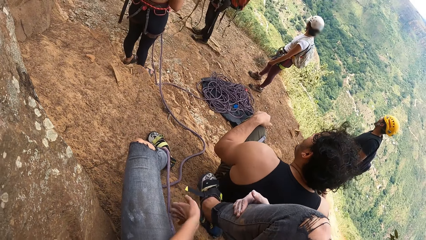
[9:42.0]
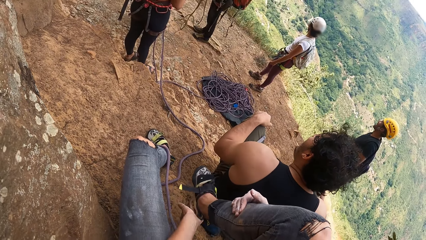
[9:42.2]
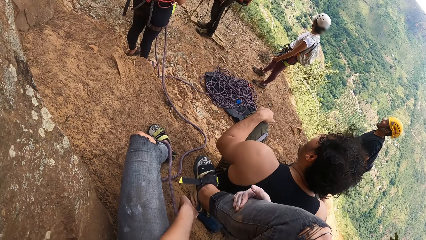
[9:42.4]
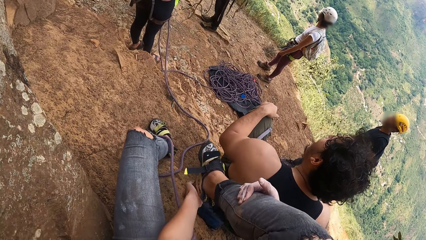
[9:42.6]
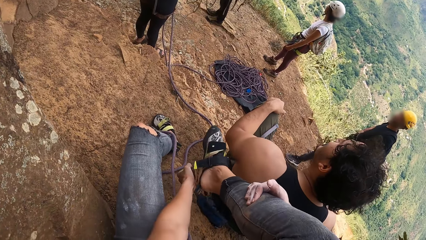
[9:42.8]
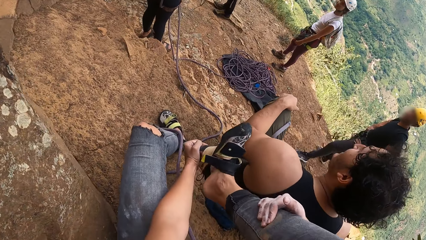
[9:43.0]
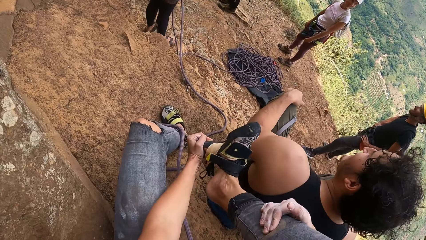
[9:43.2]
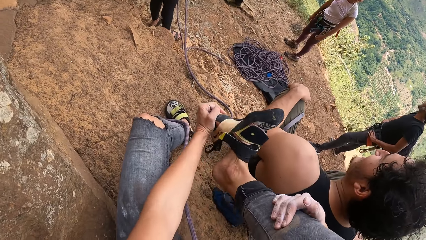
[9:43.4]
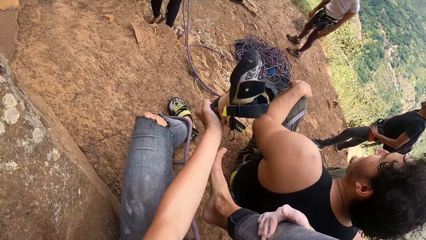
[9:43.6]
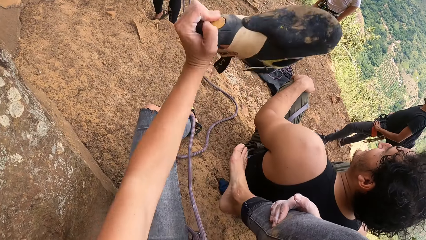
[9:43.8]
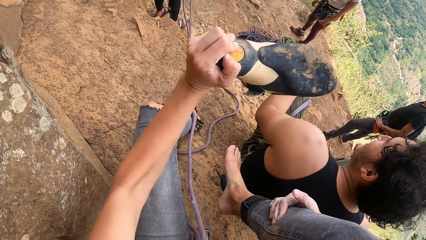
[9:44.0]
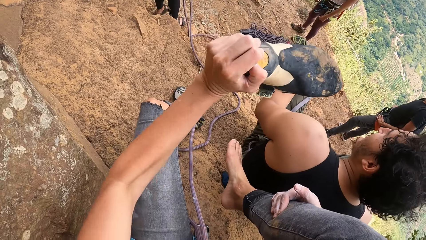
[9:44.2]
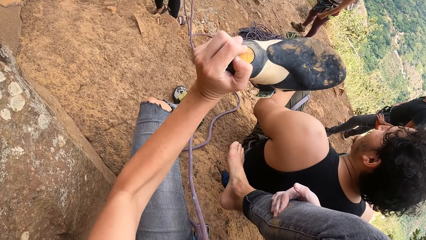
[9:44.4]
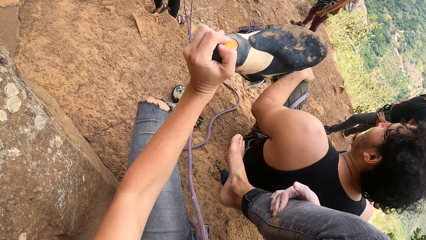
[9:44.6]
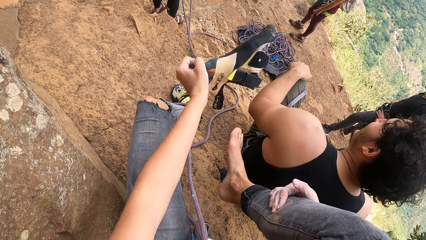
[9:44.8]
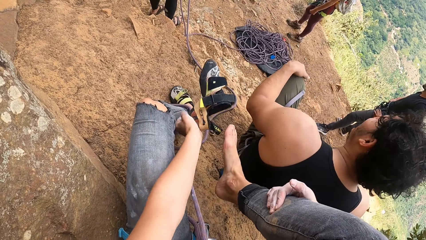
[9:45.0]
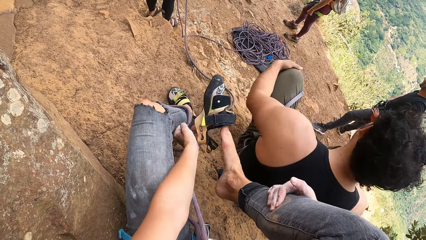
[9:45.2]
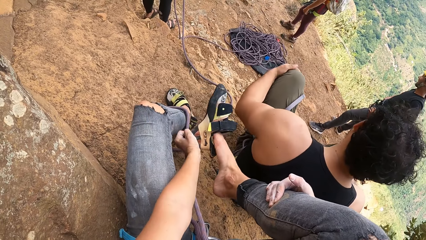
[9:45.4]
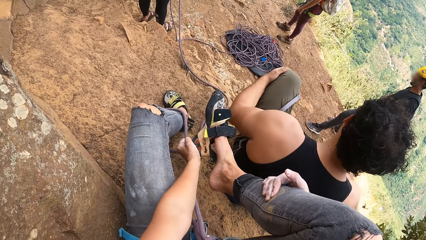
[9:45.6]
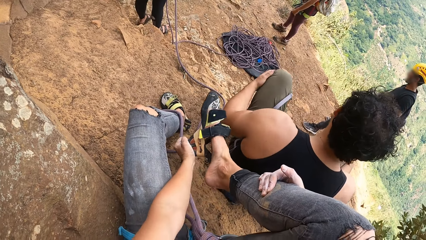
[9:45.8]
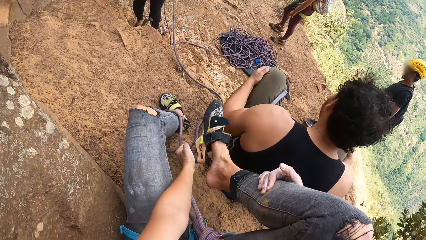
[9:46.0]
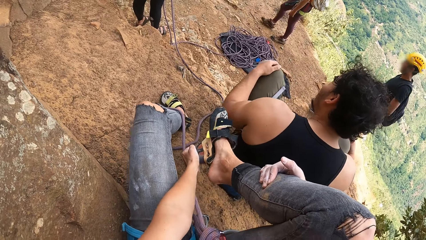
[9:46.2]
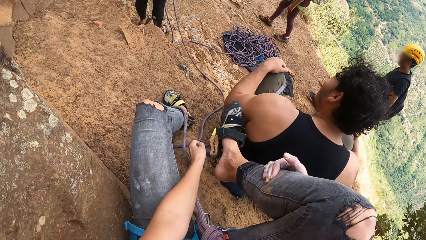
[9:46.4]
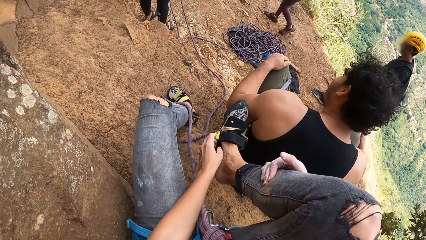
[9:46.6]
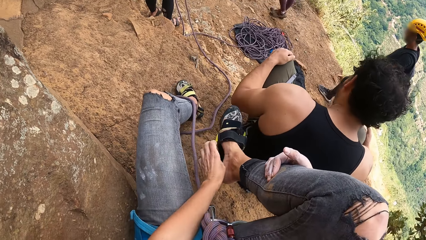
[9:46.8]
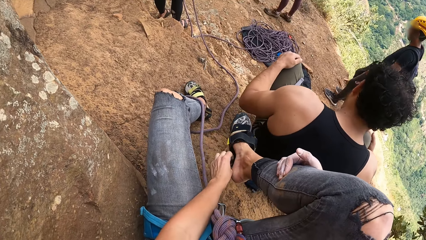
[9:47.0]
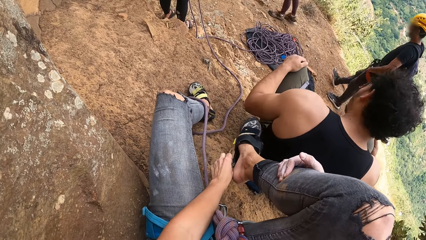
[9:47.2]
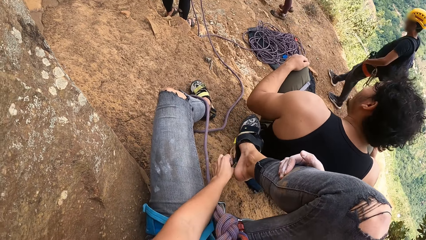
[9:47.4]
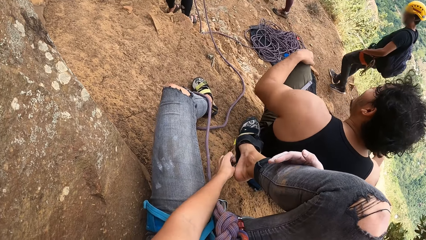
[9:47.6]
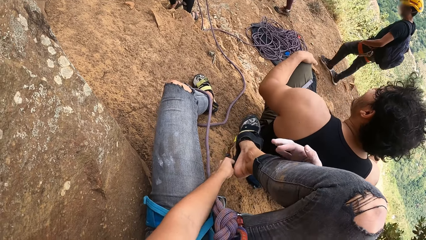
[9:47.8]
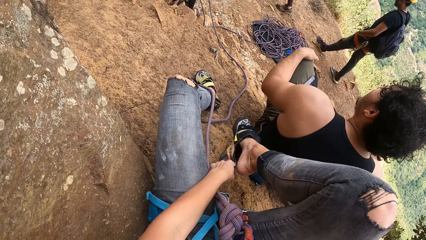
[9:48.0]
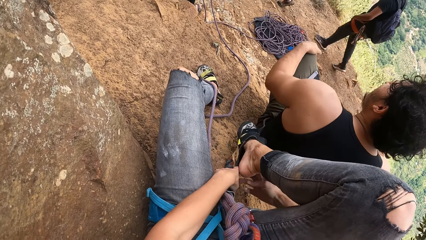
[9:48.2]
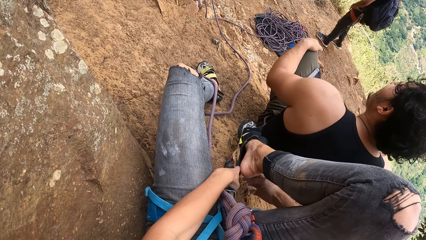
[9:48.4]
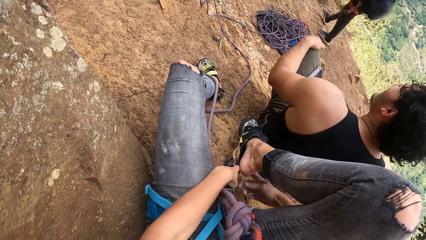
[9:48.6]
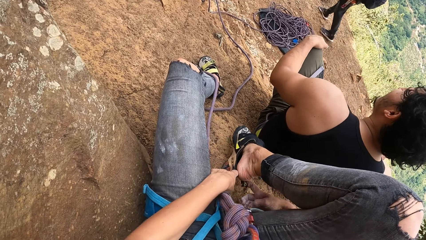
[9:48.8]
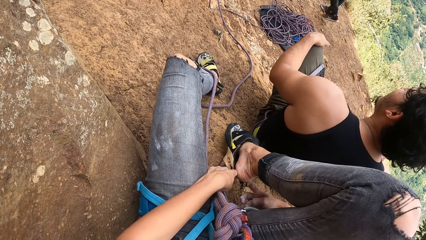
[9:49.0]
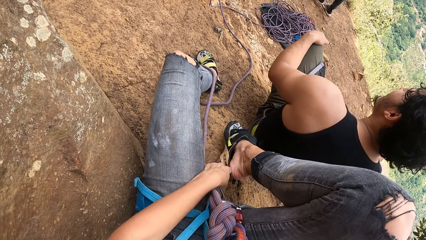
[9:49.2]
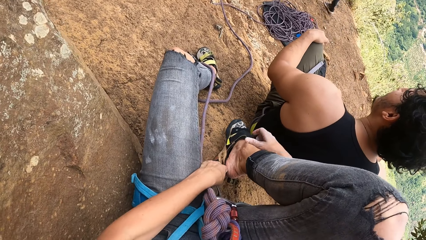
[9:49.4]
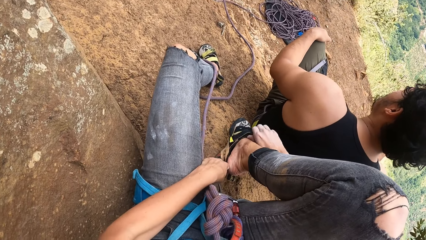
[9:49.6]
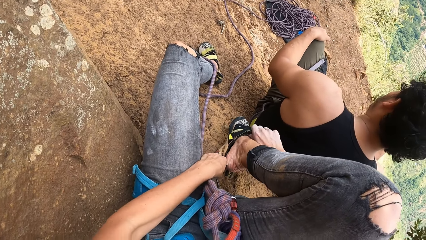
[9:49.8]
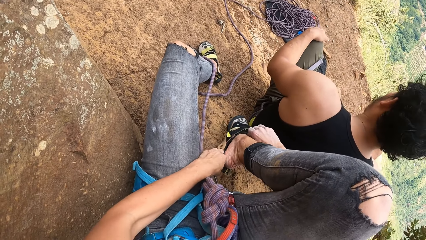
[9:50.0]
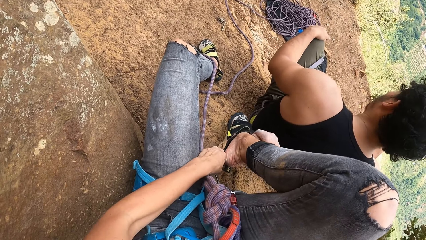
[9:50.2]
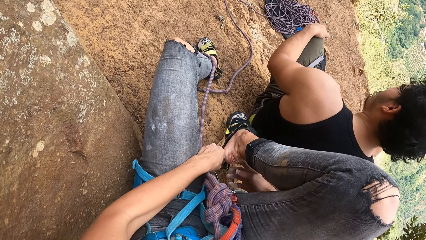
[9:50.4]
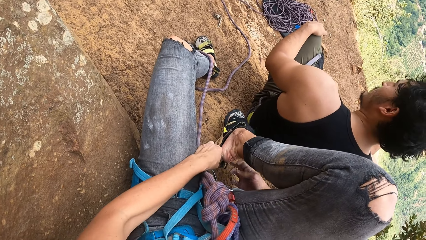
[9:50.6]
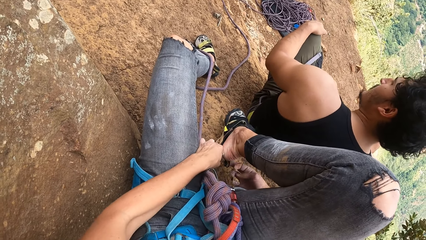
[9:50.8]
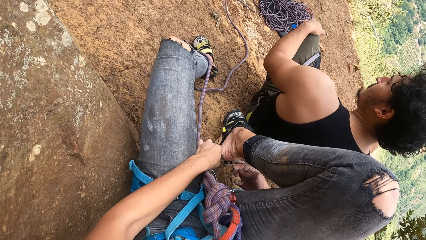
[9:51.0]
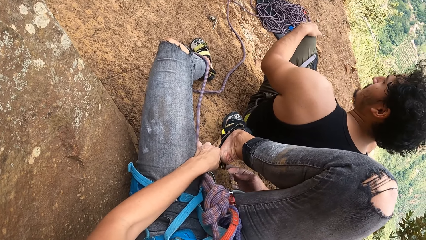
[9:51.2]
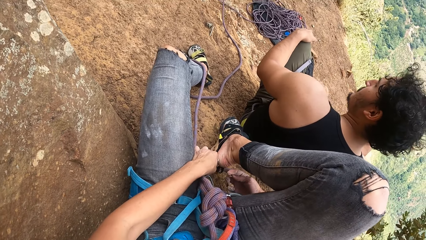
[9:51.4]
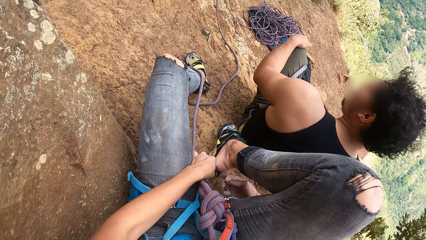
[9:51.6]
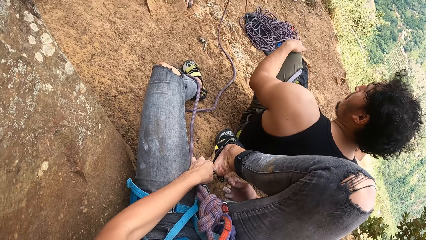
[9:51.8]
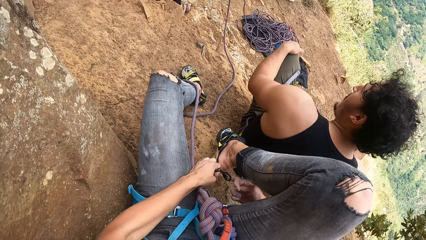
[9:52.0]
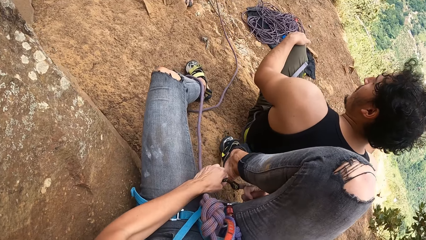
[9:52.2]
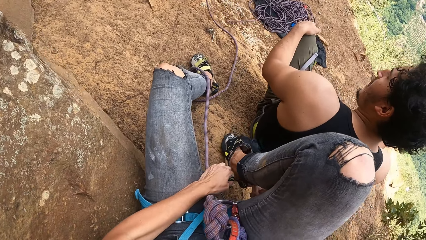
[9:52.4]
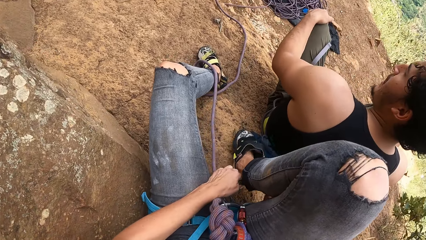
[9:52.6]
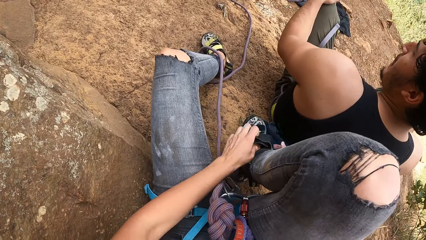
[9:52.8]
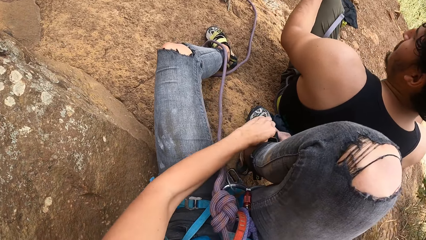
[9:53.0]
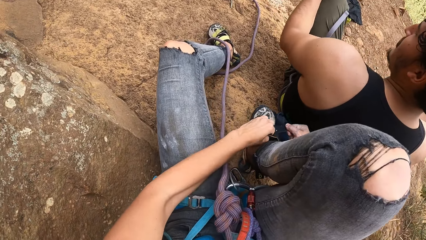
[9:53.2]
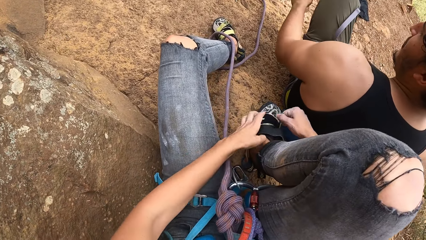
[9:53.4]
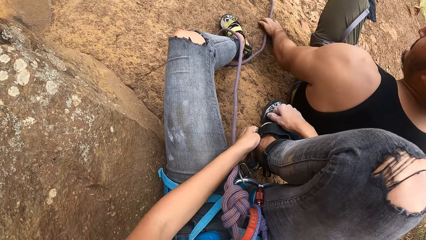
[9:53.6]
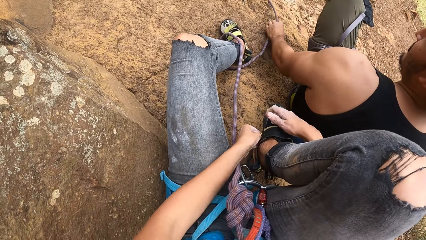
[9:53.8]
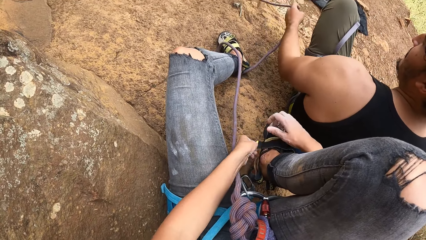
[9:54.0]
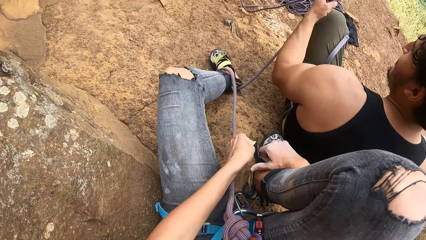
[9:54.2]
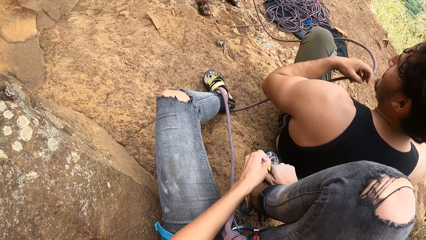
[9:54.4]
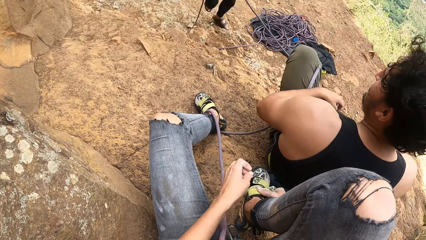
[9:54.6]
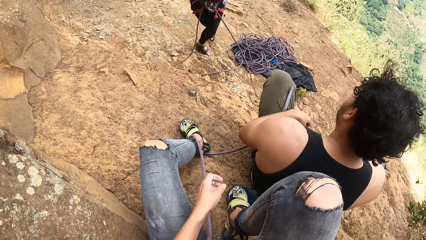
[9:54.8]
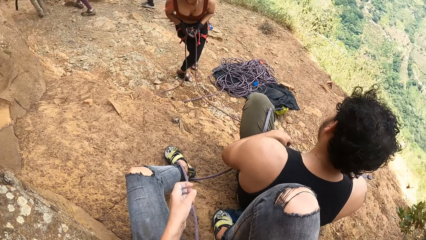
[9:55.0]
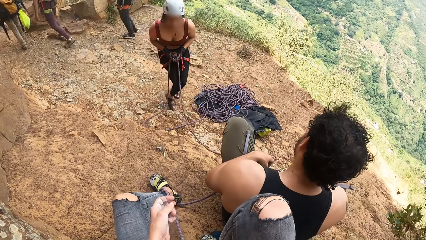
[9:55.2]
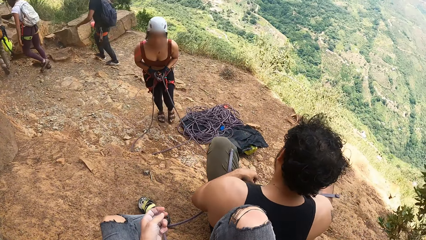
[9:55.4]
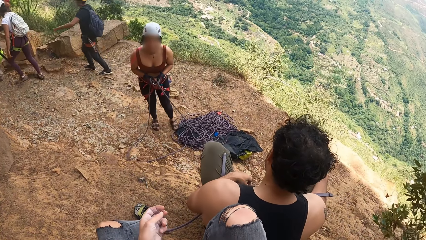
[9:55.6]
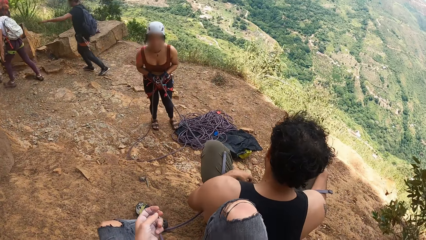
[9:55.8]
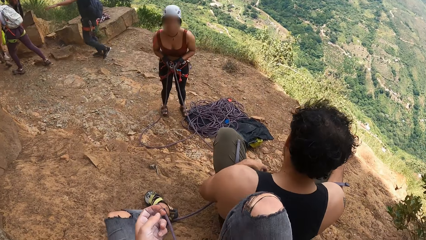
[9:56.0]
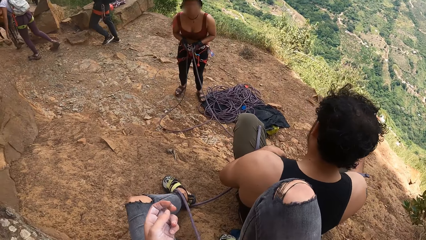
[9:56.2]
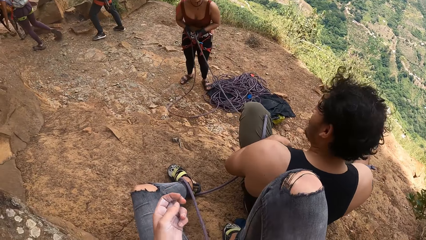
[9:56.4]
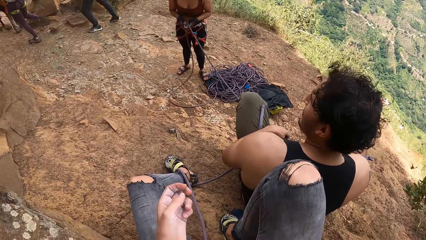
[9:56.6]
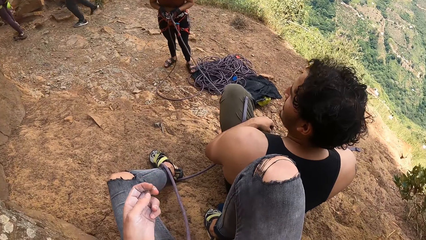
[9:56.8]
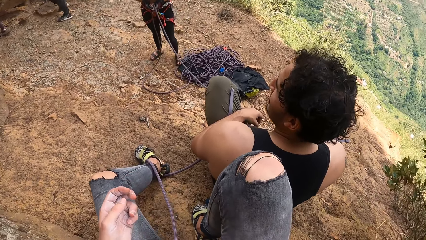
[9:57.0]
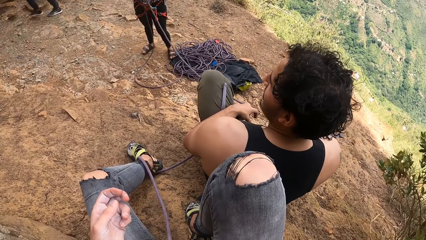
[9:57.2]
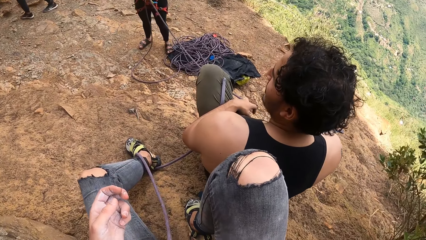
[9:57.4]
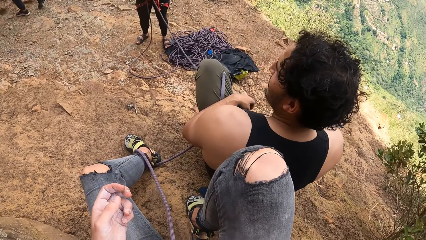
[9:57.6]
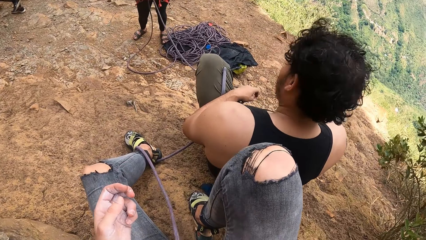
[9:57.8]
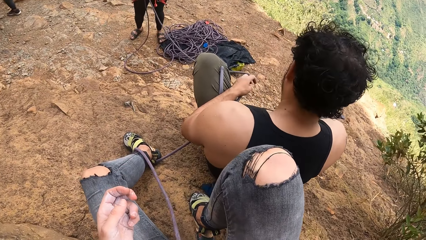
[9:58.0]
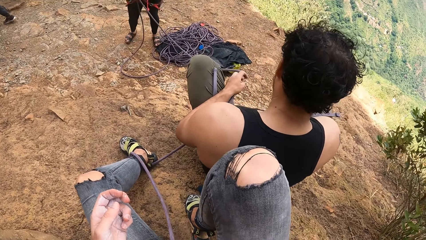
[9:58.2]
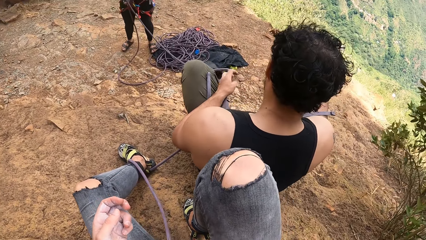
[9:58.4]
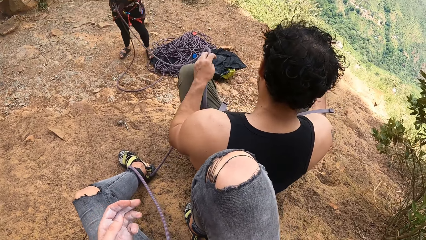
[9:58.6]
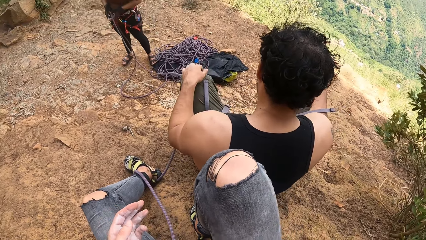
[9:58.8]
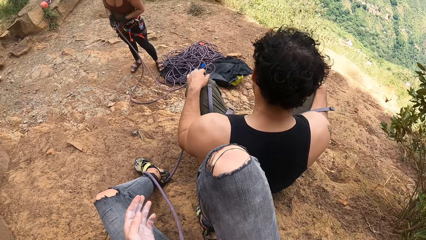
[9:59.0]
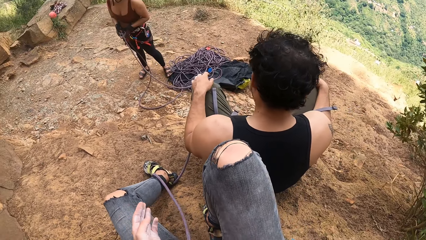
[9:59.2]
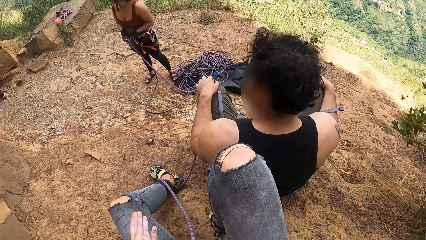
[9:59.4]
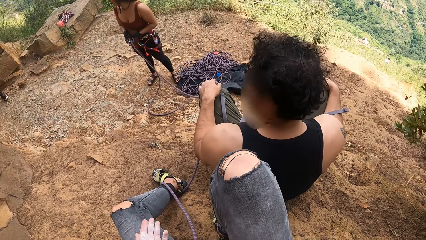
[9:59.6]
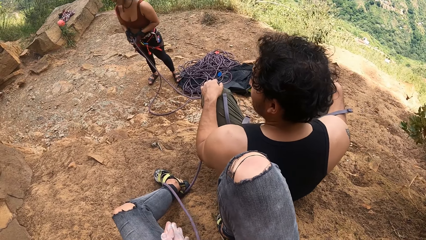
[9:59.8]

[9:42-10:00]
The camera wearer removes the shoe from the right foot. She shakes the shoe with her left hand. She puts on the shoe. She closes the shoe strap. A man interacts with a lady.
